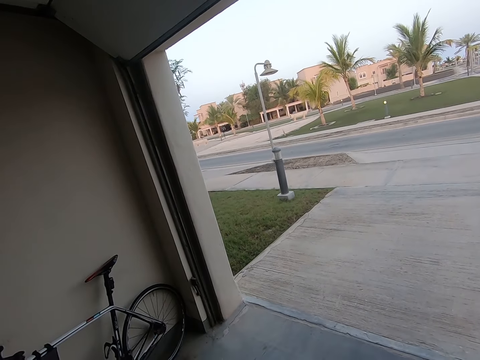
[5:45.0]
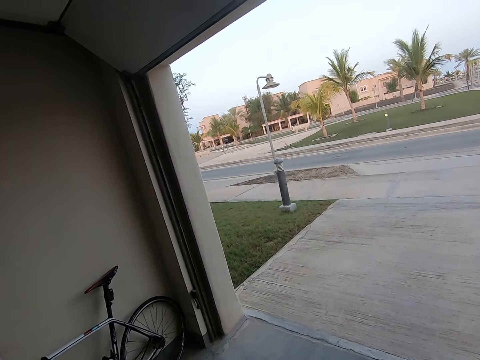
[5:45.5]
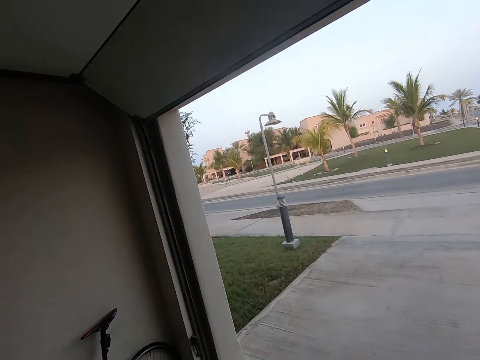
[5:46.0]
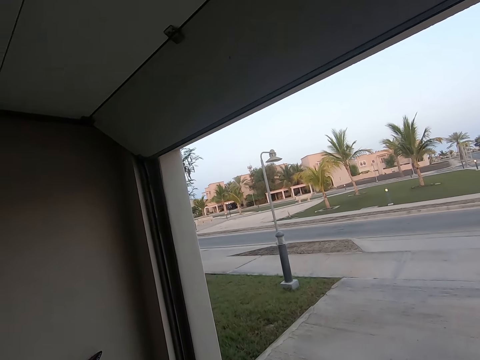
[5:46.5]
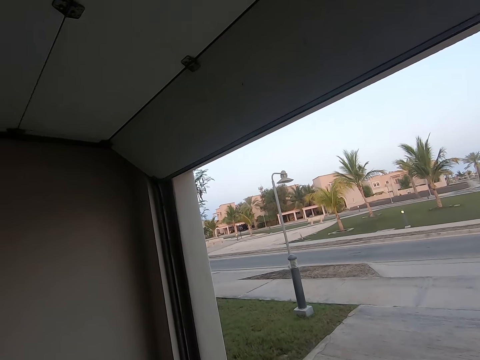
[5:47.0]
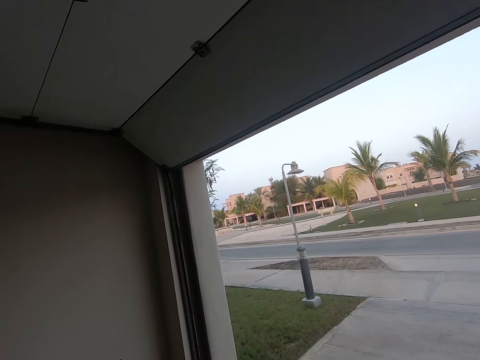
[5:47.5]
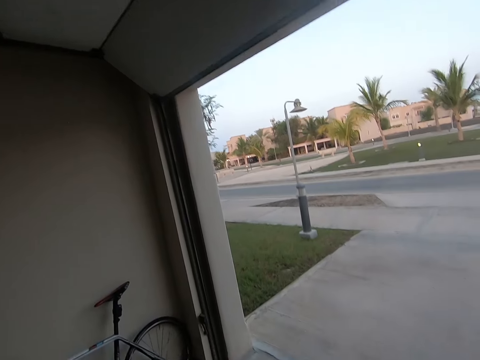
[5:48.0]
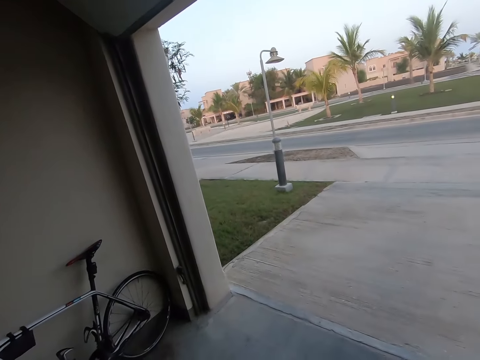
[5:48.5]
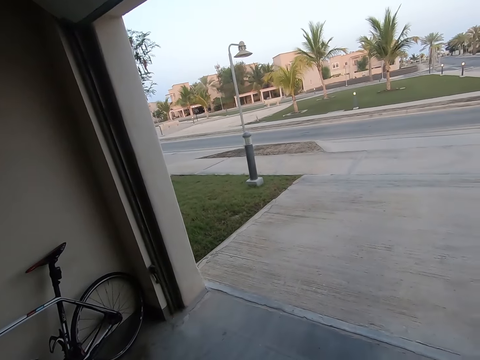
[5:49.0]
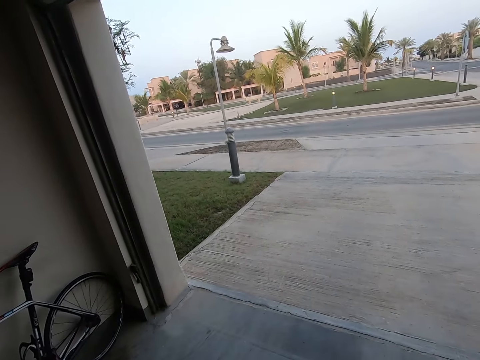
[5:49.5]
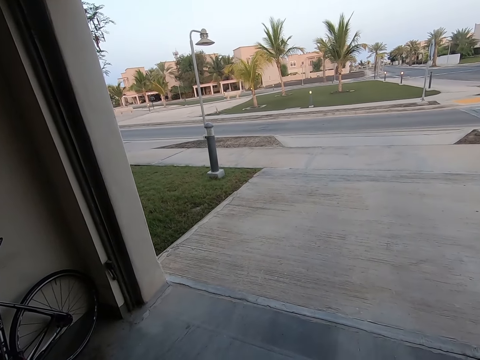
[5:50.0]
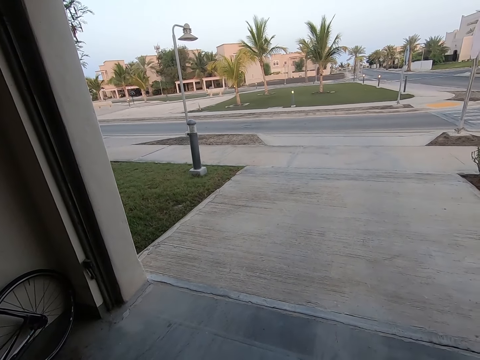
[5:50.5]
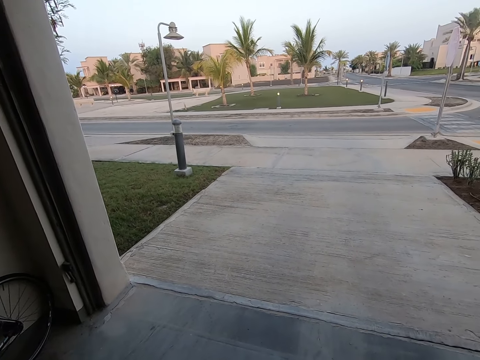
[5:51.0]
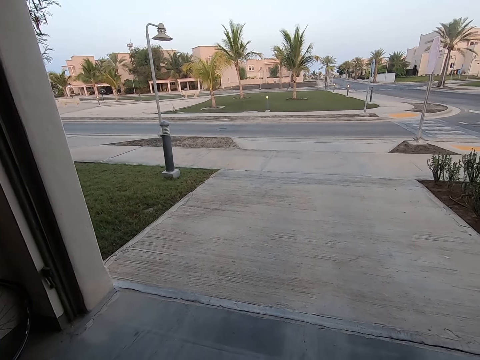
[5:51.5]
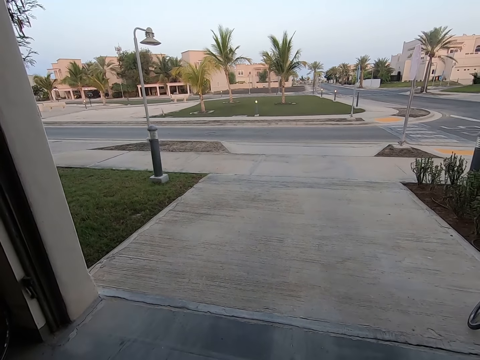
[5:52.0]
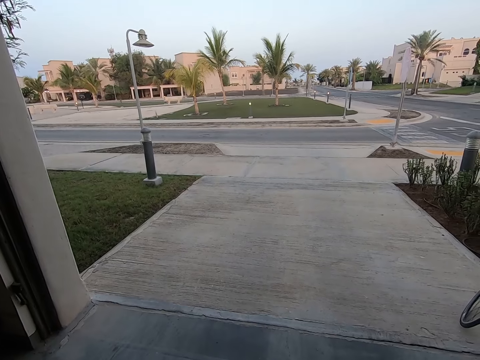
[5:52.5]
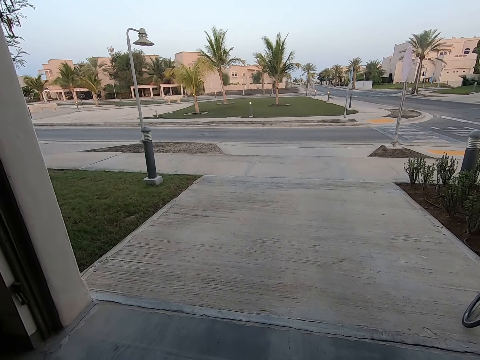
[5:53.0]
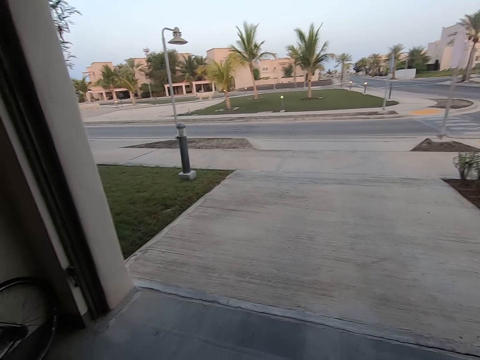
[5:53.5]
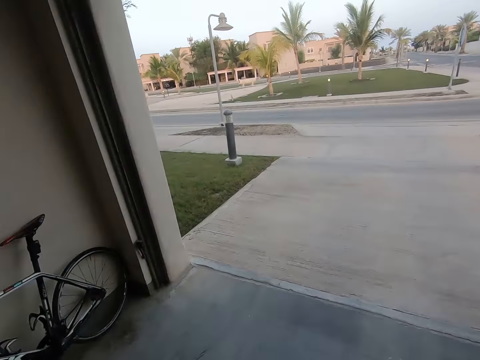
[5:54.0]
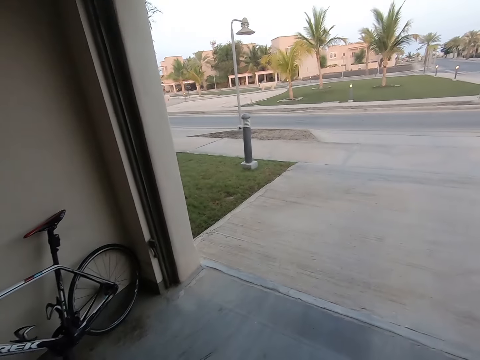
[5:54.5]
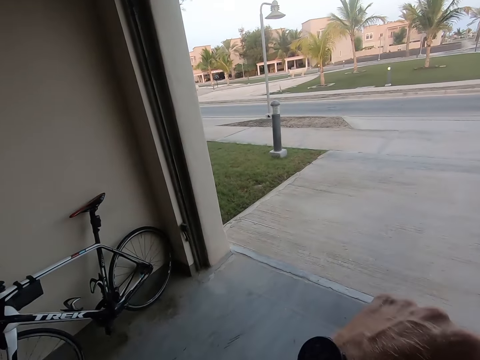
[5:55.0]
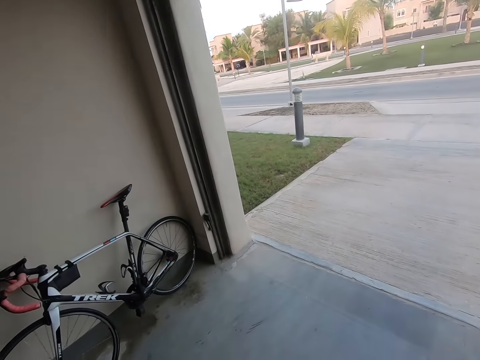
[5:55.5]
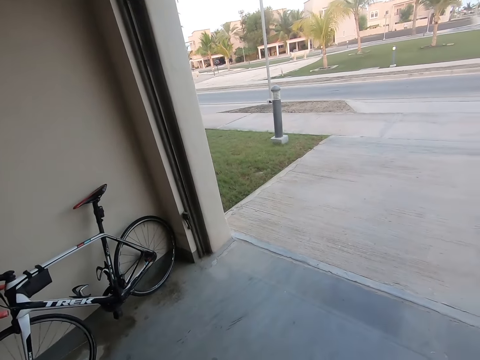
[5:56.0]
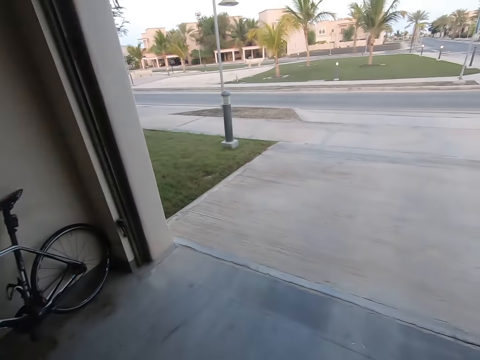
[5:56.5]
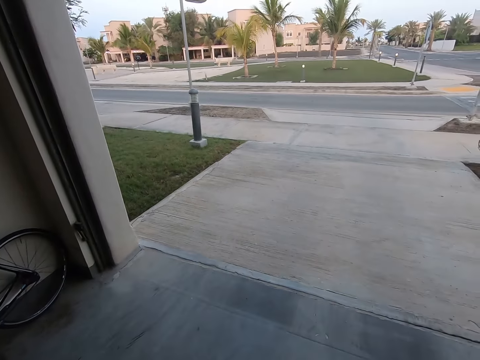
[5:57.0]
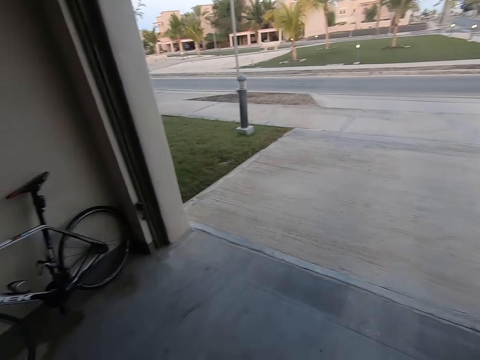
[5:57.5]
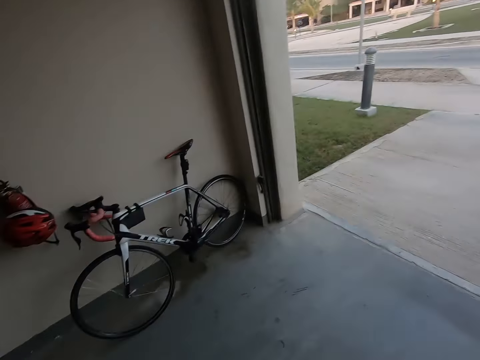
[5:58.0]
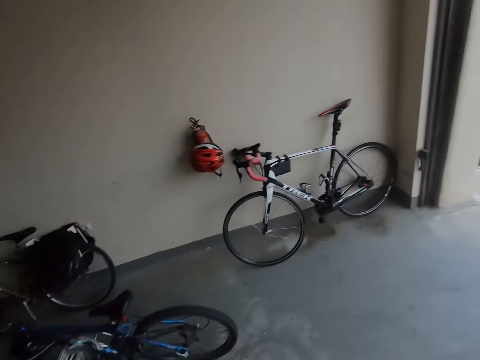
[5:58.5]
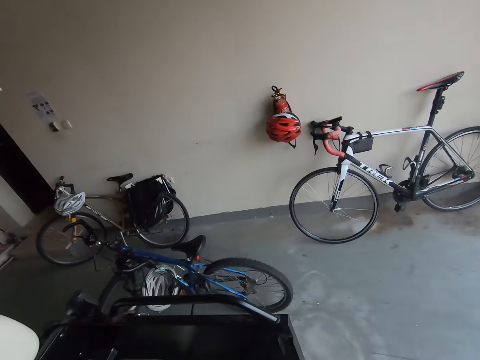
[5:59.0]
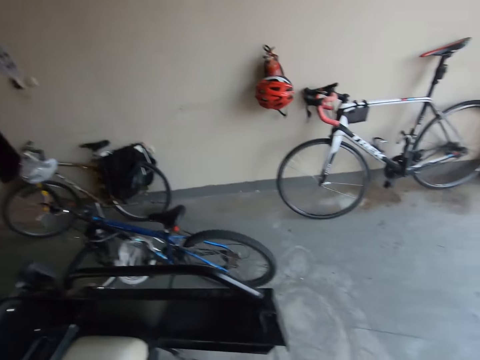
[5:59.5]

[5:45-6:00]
The camera wearer looks across the street. He moves his hand.

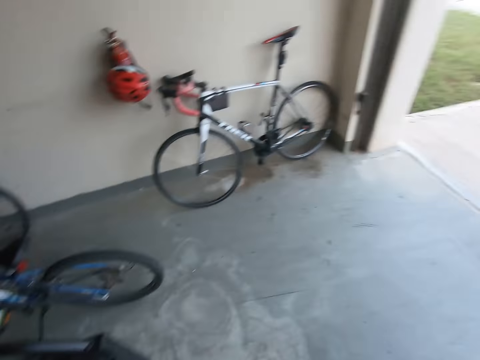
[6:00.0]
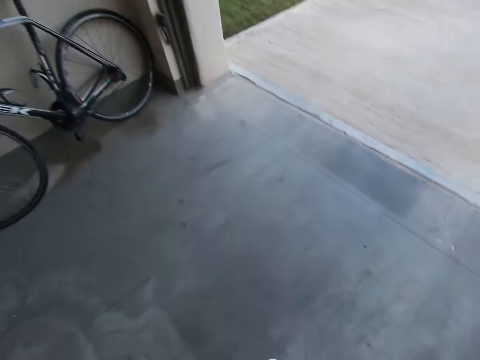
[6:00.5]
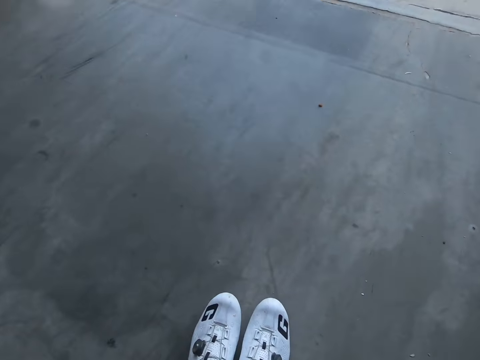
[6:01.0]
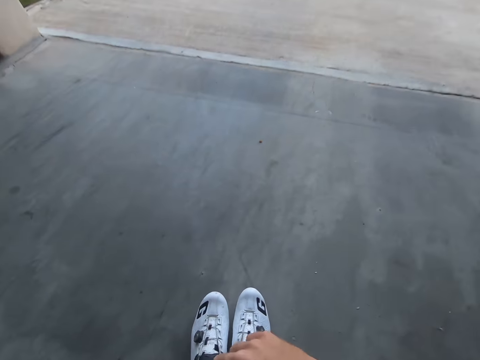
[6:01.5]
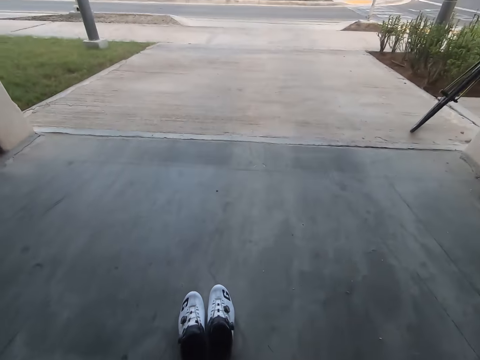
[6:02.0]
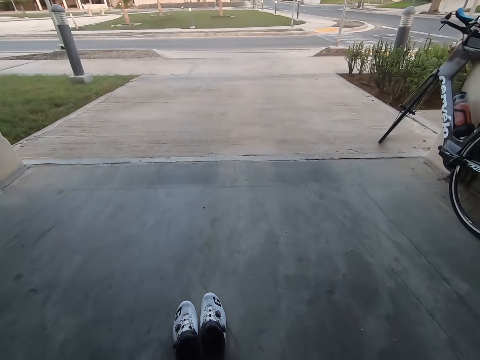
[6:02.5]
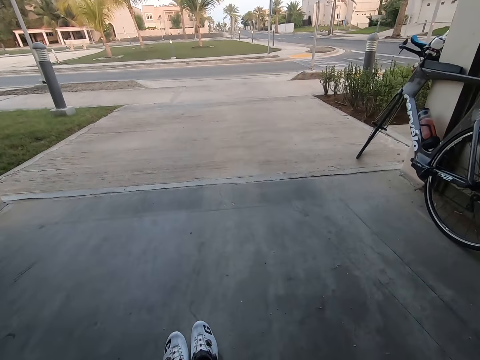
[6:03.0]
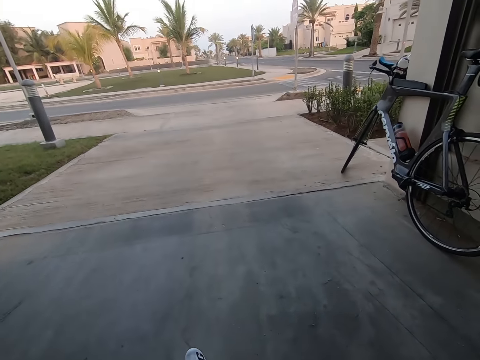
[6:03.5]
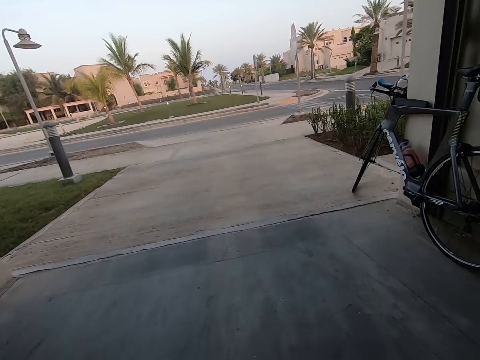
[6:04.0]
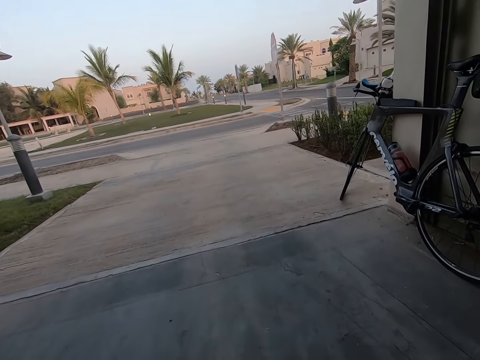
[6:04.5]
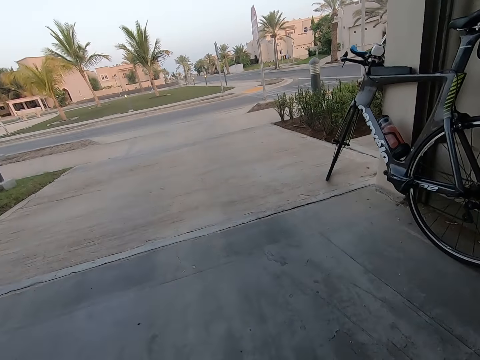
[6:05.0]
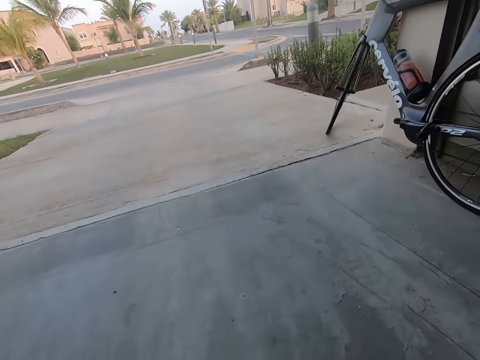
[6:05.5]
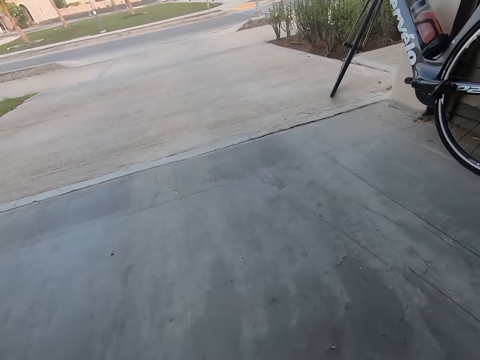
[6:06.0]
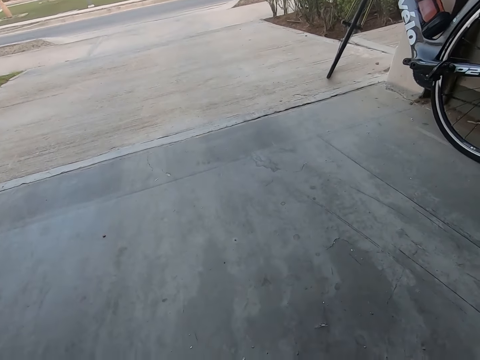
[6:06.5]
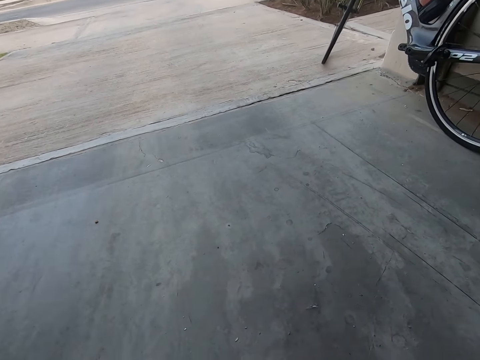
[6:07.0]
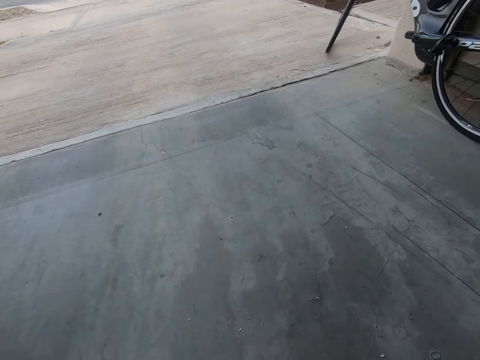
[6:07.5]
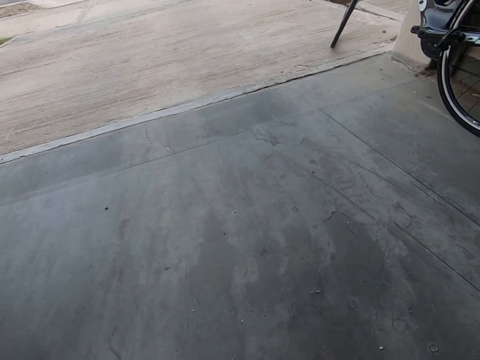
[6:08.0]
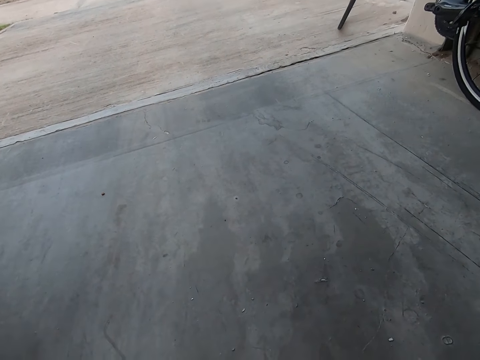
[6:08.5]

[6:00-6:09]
The camera wearer puts on shoes.

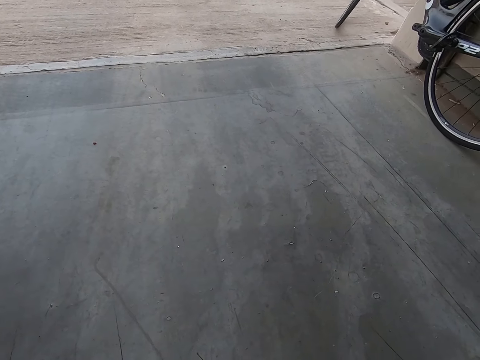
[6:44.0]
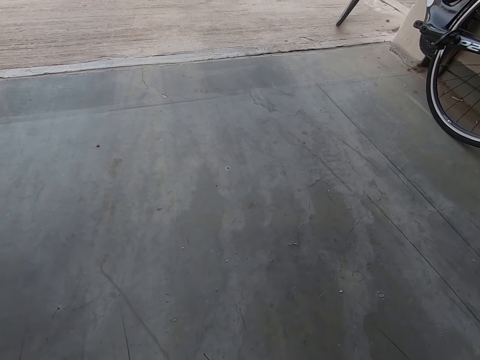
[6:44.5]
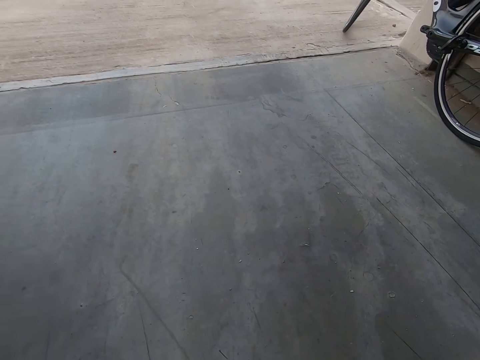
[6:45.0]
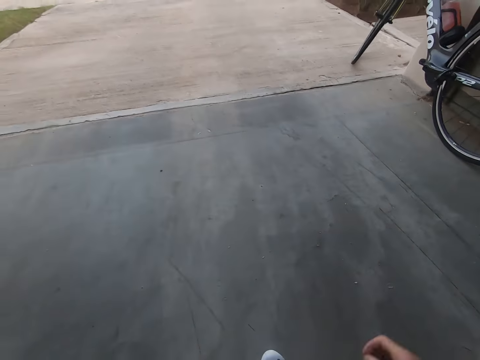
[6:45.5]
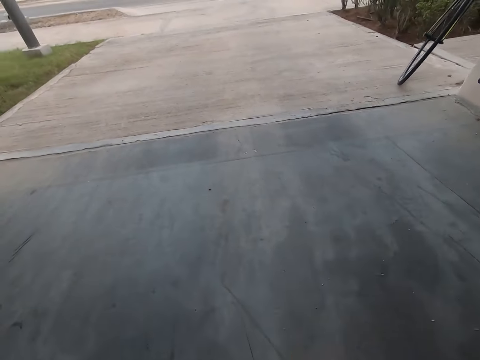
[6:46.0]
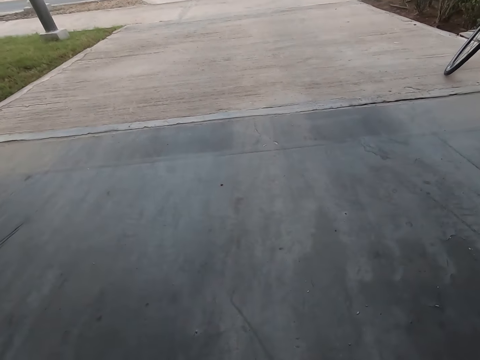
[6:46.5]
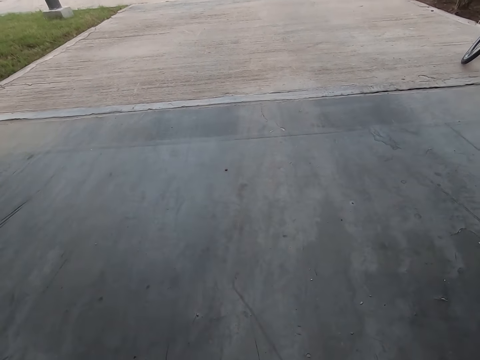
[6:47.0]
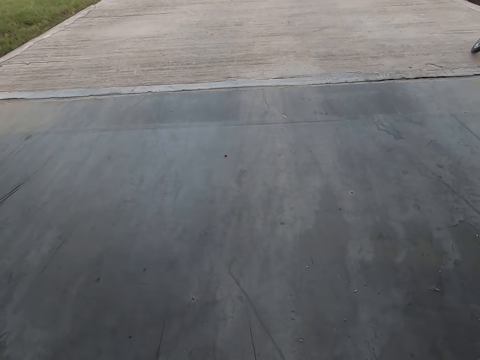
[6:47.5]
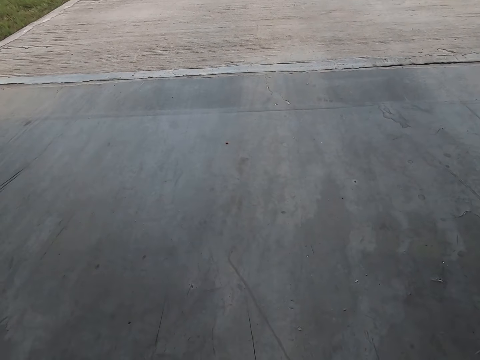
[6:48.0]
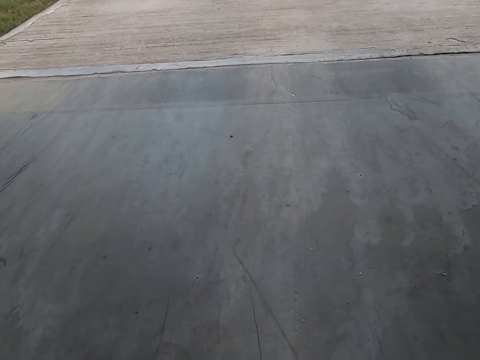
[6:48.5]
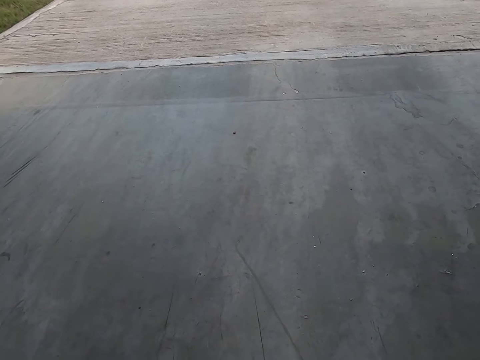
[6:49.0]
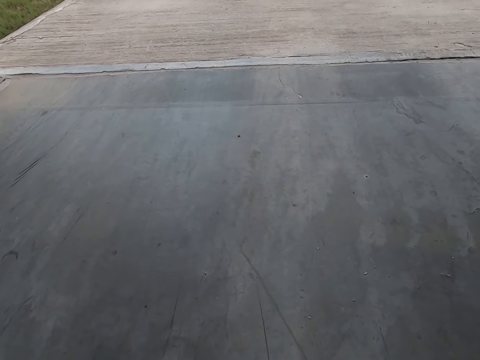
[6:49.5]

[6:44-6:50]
The camera wearer moves his hand.
